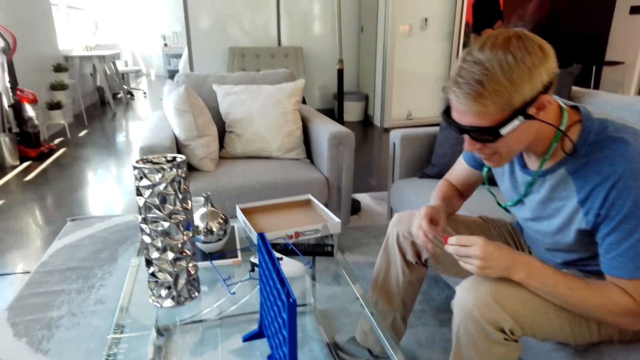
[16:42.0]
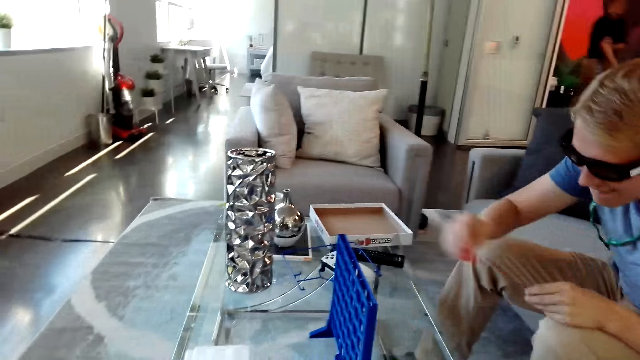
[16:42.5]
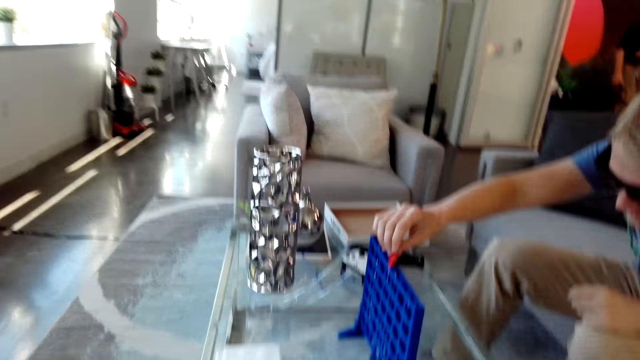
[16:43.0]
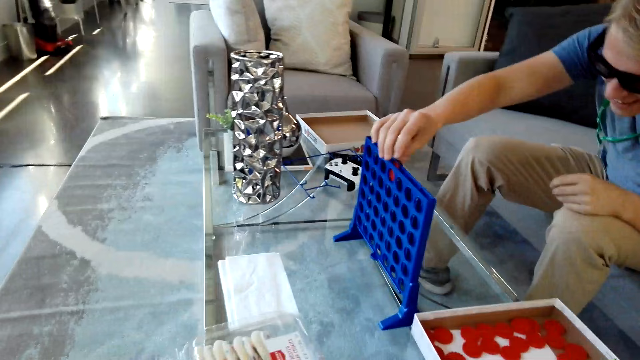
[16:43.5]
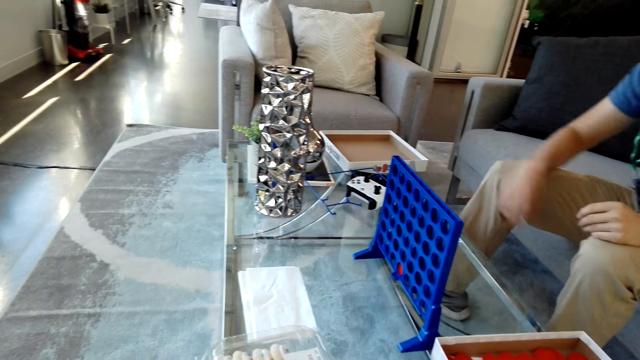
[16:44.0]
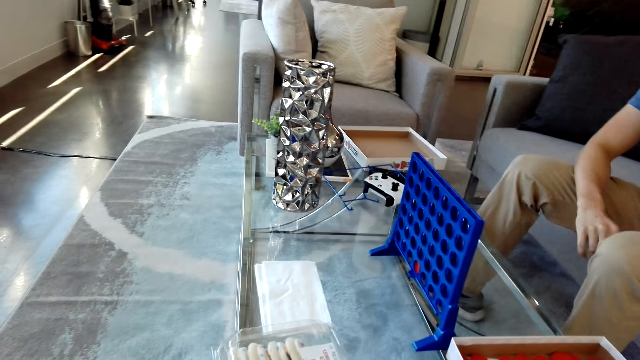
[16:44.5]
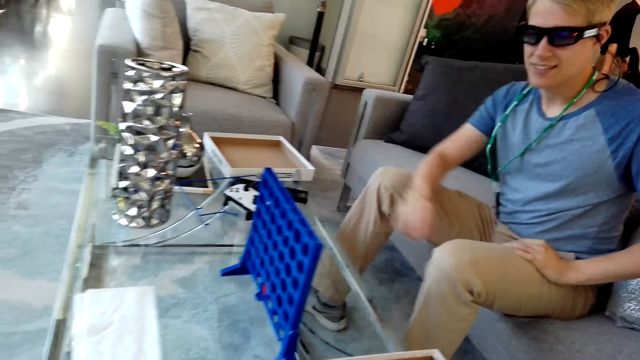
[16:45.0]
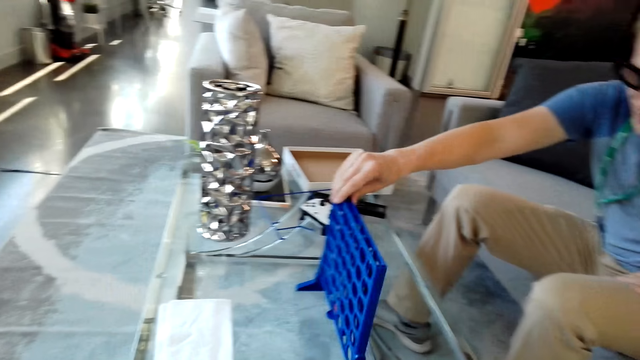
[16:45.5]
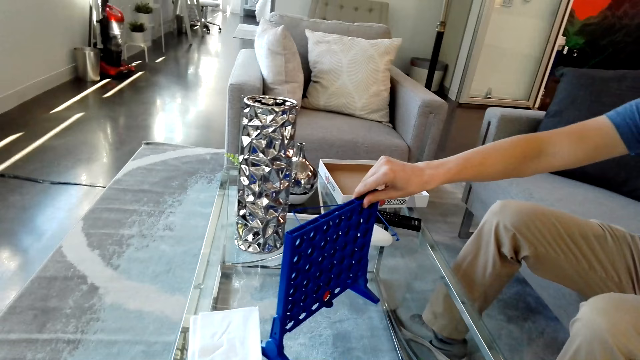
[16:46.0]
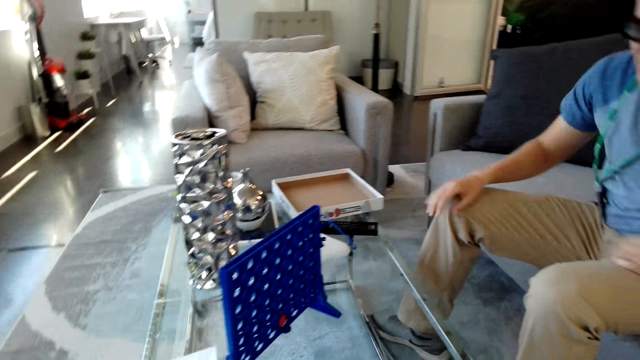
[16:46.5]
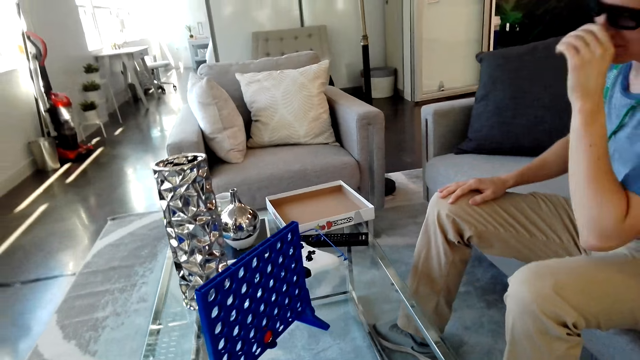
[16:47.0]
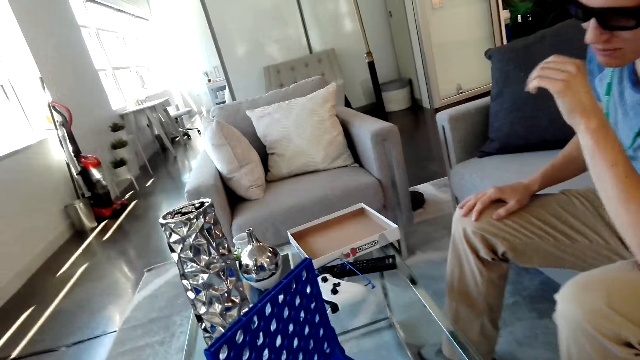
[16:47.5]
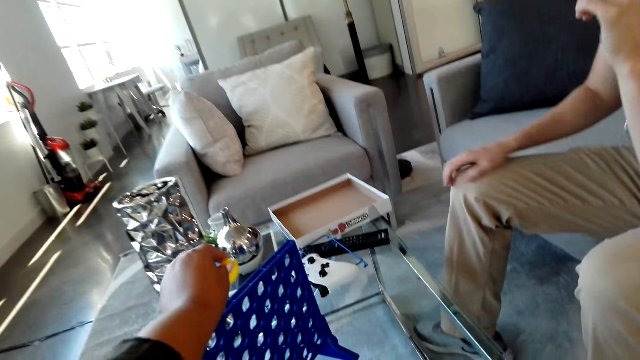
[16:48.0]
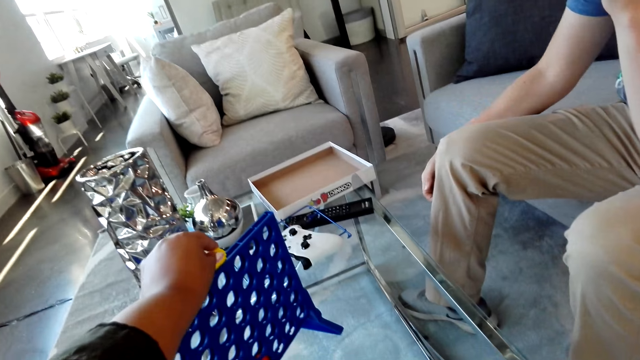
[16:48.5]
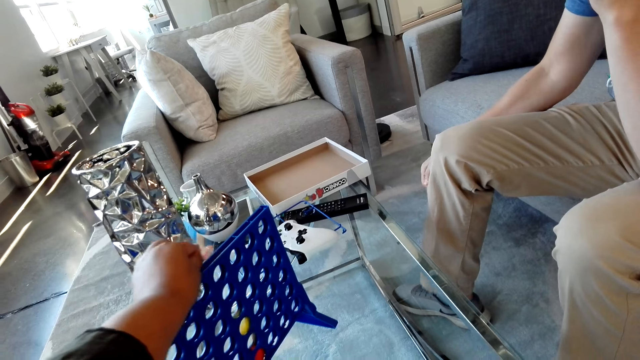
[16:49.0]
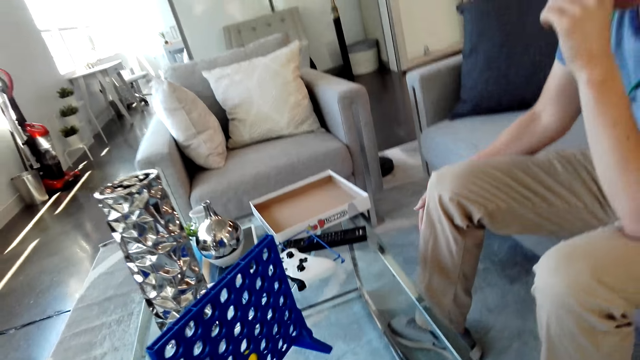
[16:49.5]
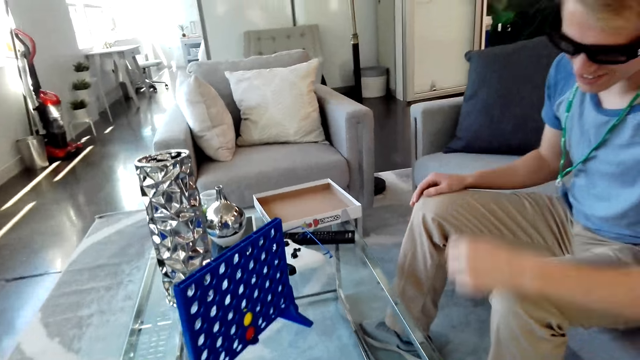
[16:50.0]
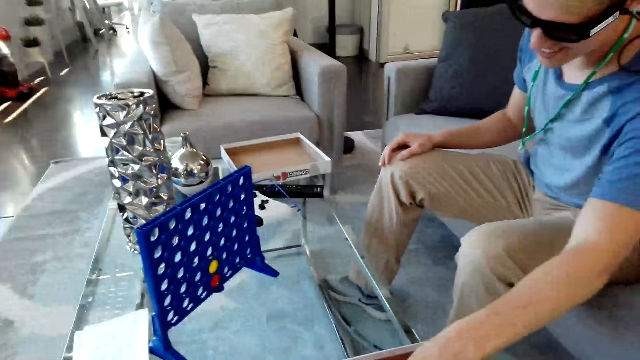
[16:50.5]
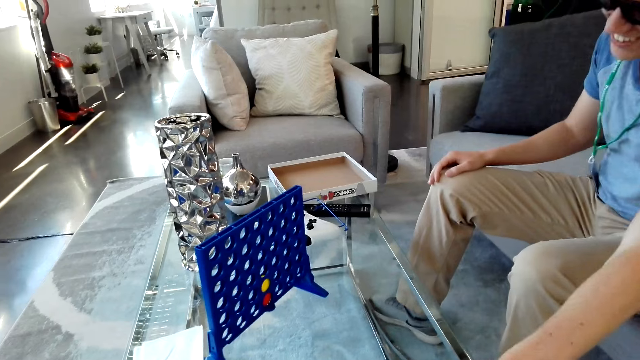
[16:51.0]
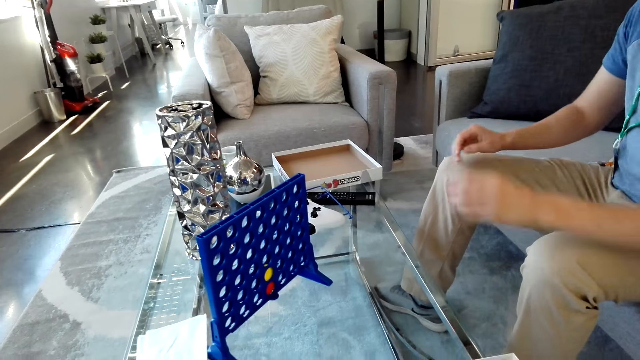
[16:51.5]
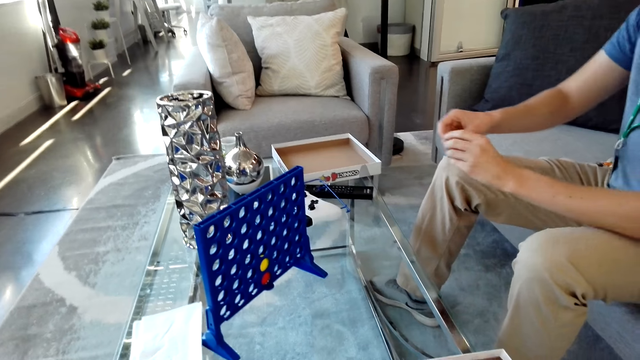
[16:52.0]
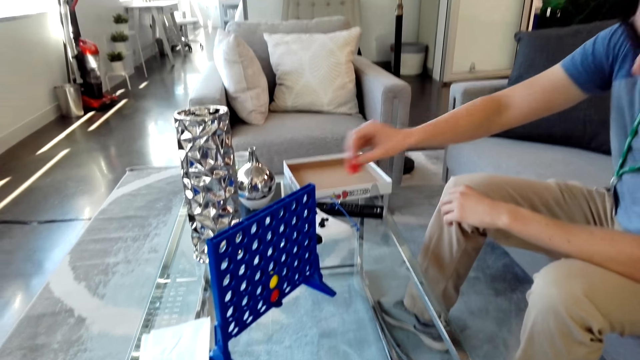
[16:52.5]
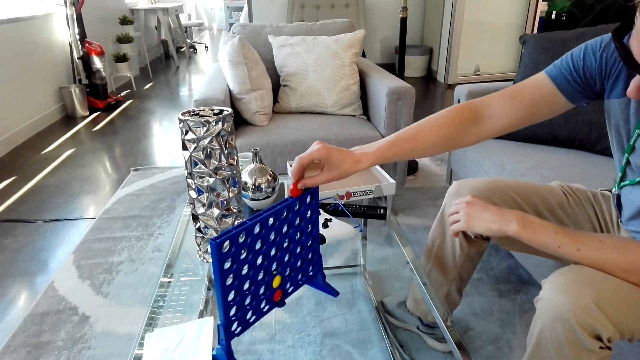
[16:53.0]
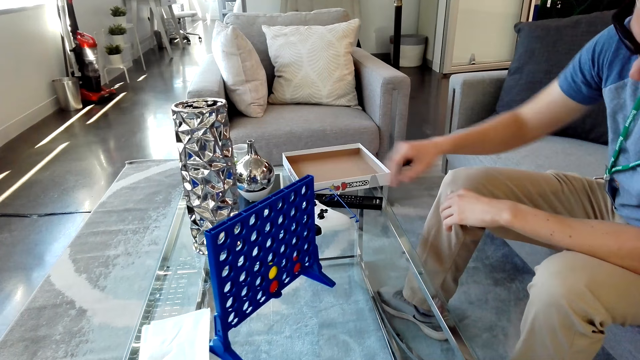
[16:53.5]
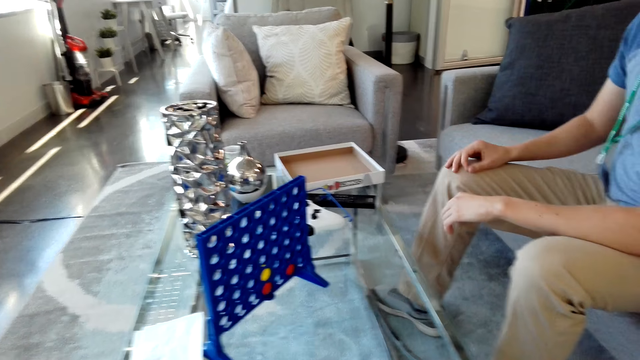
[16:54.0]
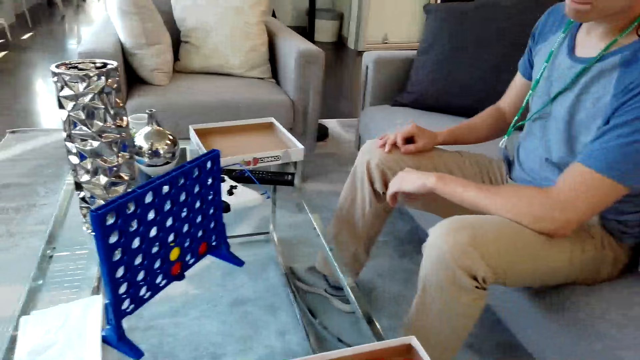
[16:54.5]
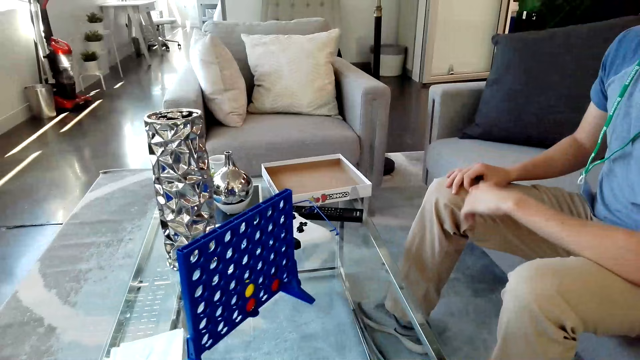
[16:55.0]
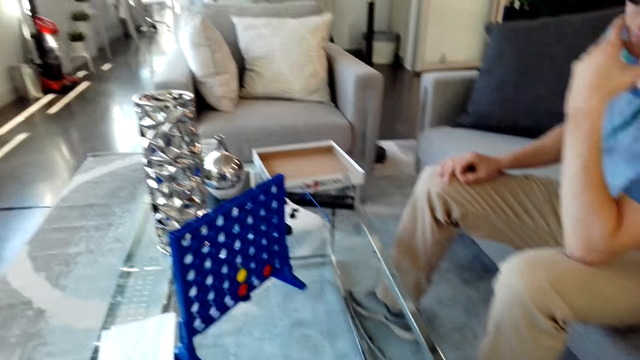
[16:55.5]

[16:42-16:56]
A man picks the bid with the left hand and places the bid on the board with the left hand. The man adjusts something. The camera wearer places the bid on the board with the left hand. The man picks the bid and places the bid on the board with the right hand.

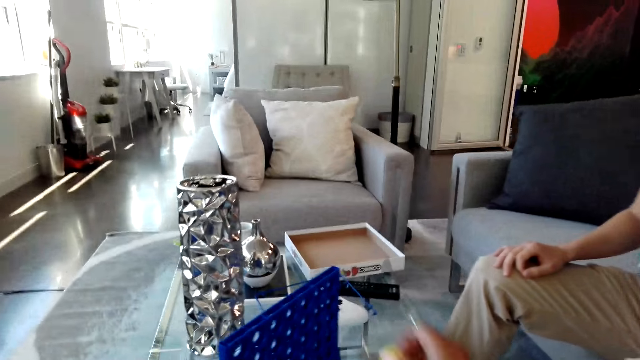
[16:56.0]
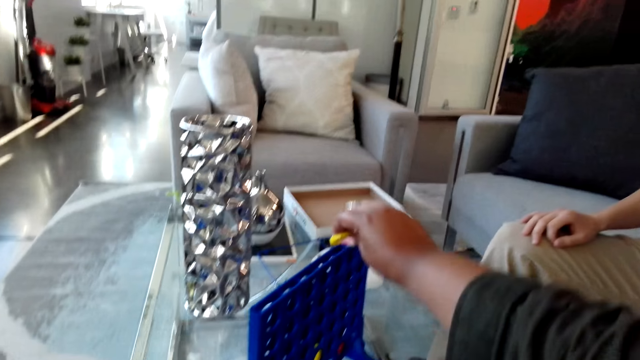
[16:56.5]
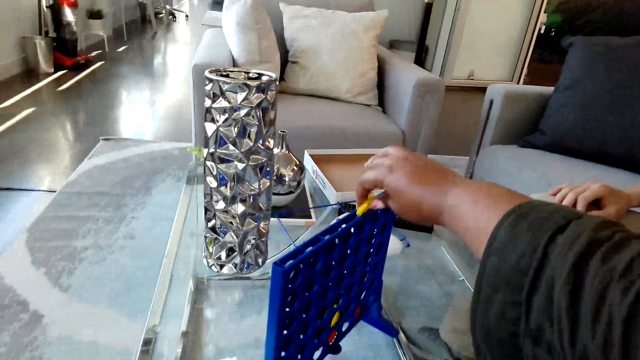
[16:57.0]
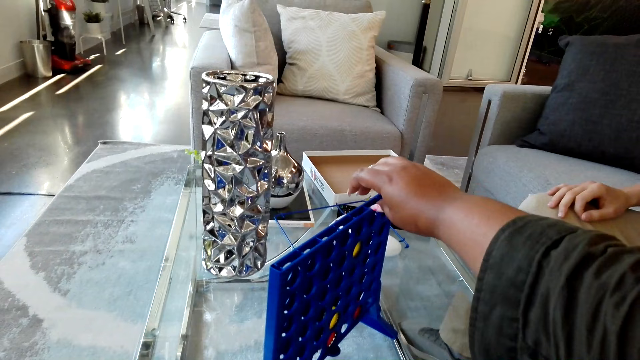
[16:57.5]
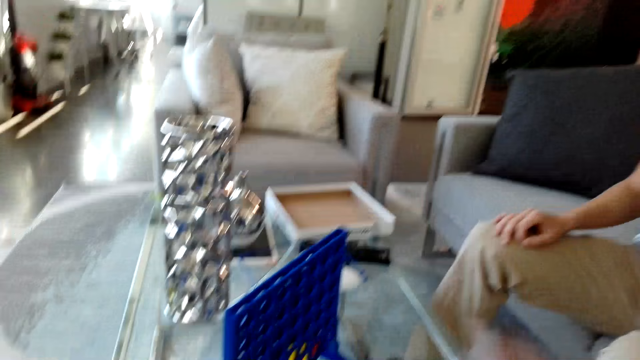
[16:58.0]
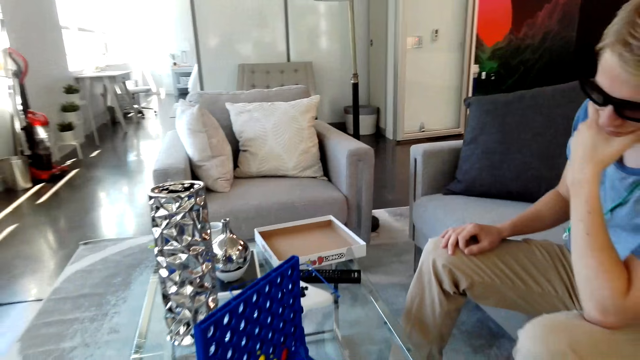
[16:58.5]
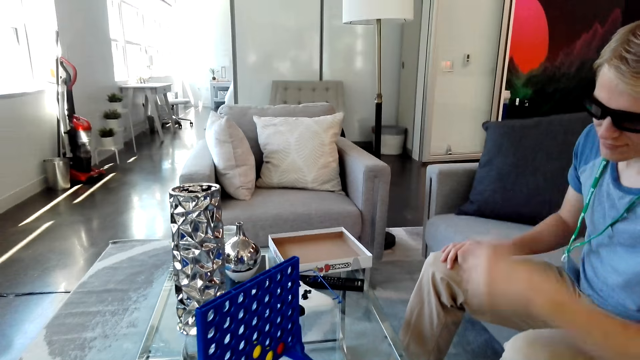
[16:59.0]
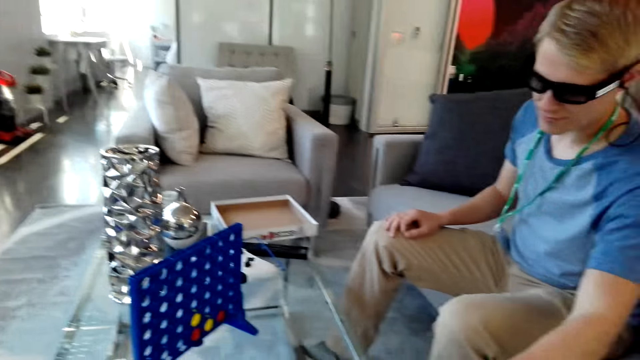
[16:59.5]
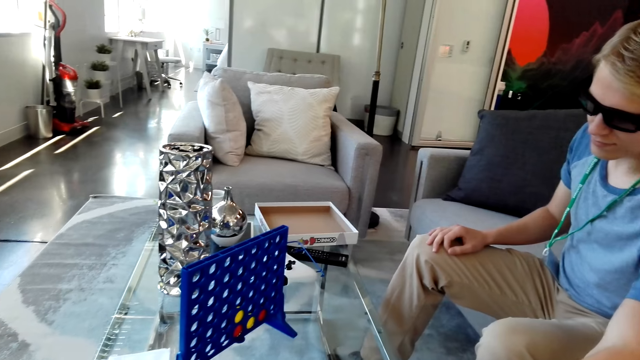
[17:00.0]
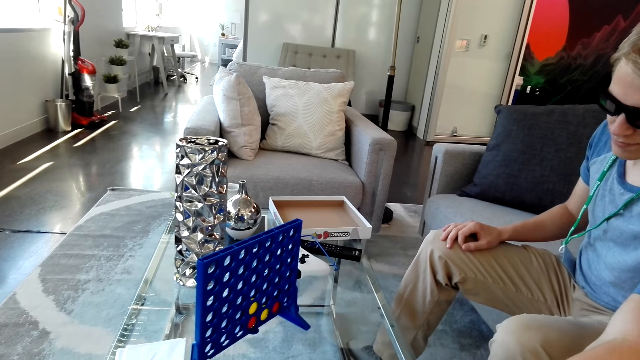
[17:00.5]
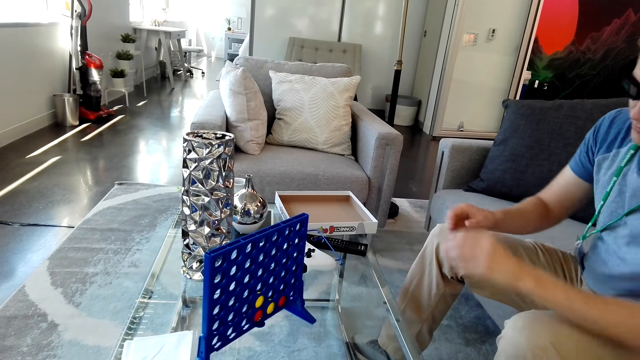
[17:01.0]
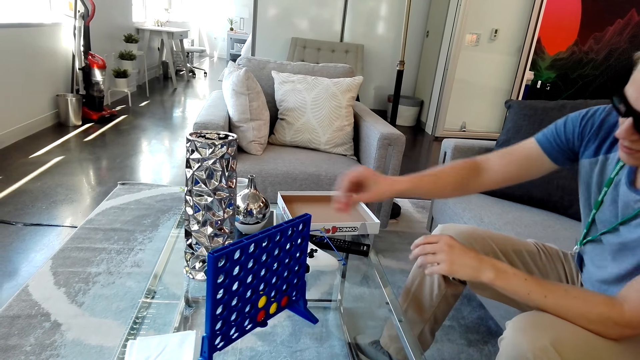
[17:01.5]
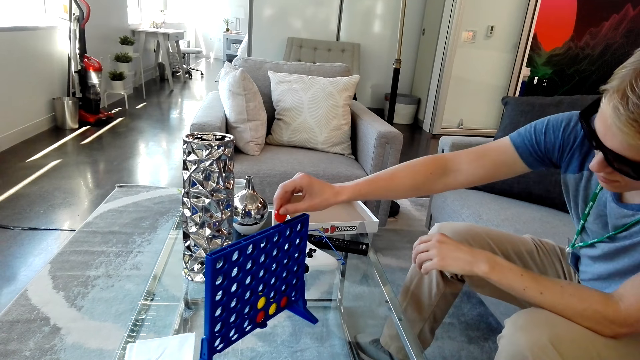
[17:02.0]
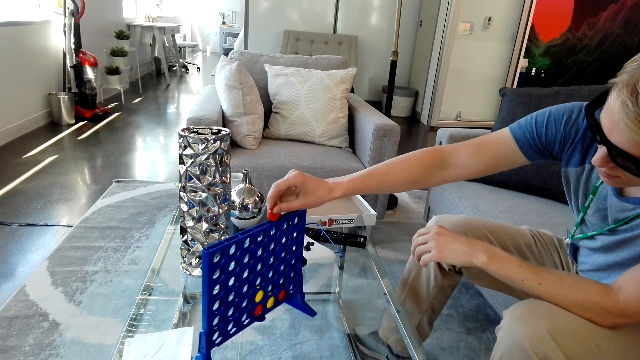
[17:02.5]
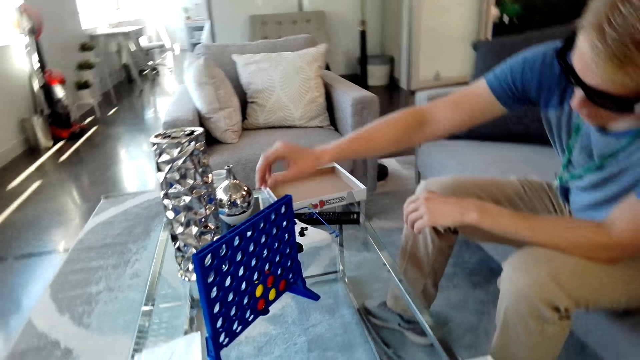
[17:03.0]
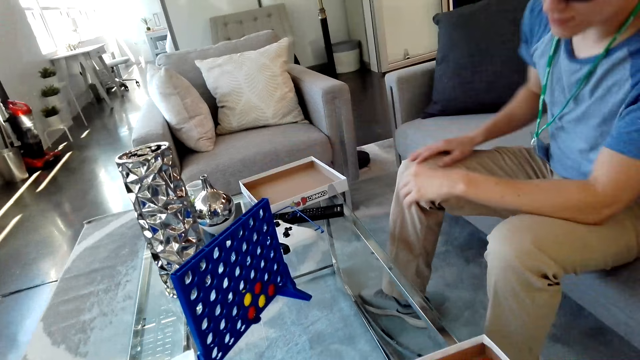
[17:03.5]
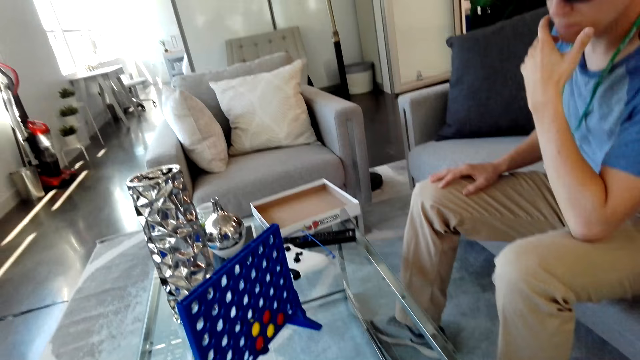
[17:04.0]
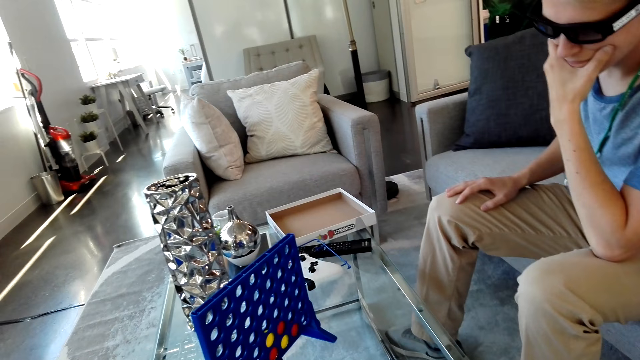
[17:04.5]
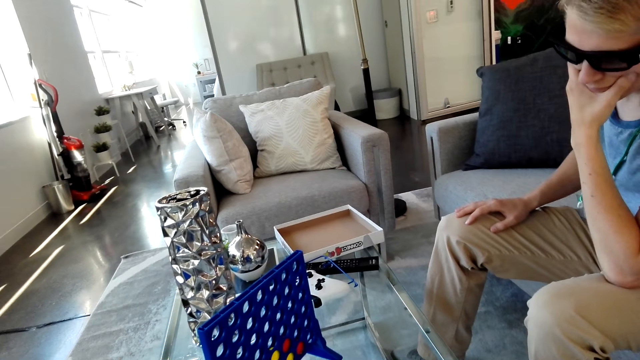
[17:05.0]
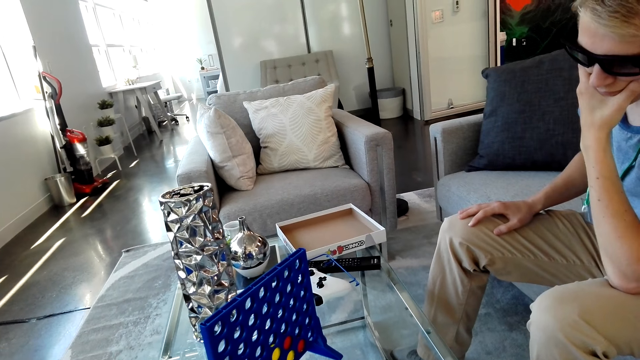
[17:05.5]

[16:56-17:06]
The camera wearer places the bid on the board with the right hand. A man picks the bid with the left hand and places the bid on the board with the right hand.
